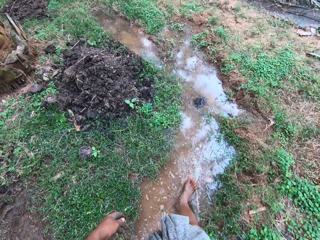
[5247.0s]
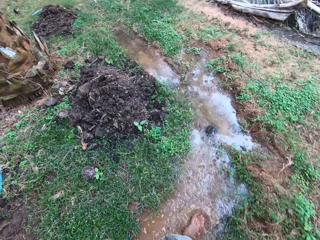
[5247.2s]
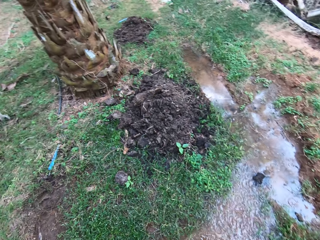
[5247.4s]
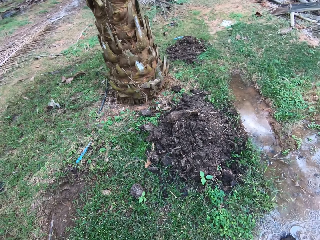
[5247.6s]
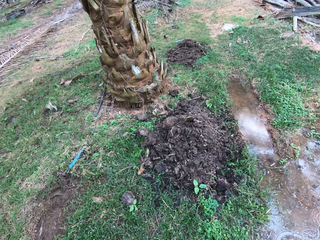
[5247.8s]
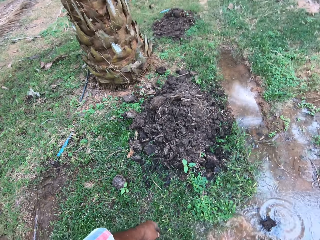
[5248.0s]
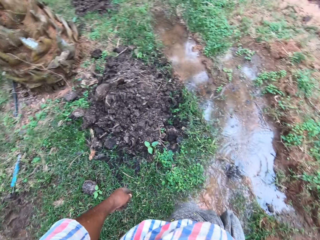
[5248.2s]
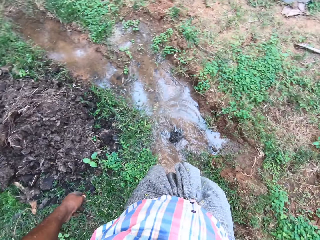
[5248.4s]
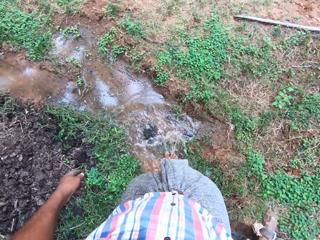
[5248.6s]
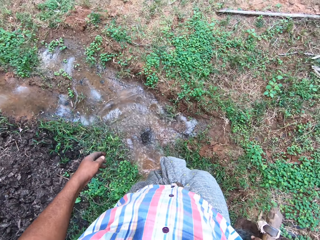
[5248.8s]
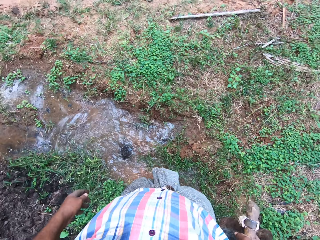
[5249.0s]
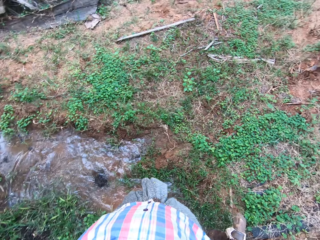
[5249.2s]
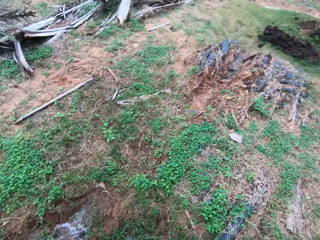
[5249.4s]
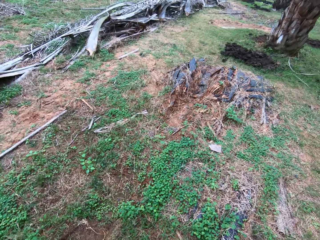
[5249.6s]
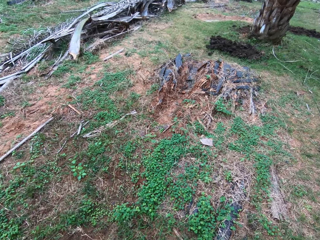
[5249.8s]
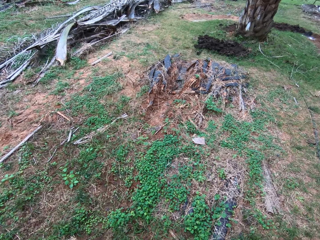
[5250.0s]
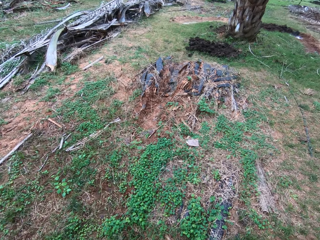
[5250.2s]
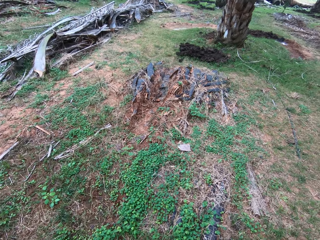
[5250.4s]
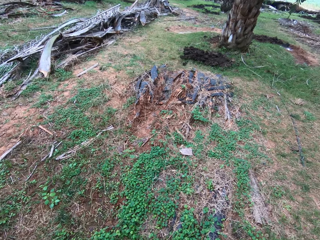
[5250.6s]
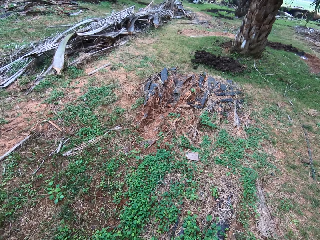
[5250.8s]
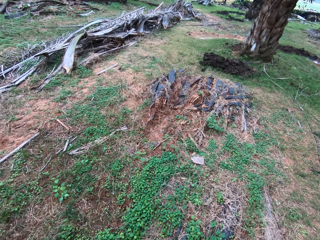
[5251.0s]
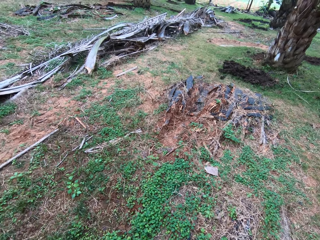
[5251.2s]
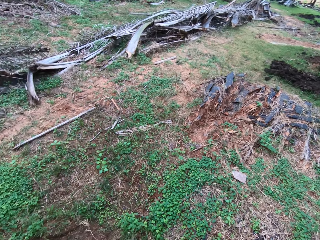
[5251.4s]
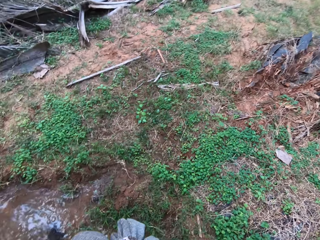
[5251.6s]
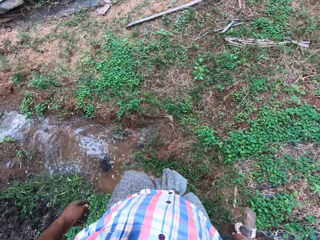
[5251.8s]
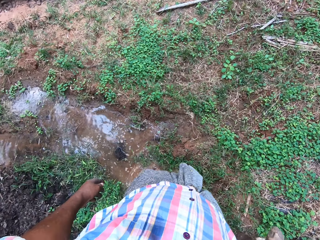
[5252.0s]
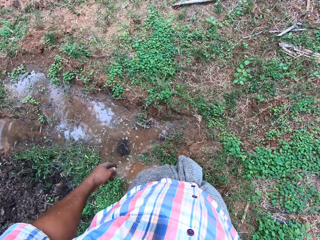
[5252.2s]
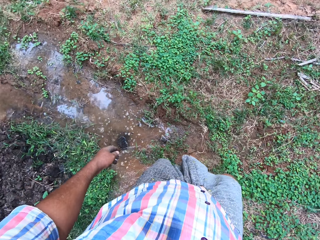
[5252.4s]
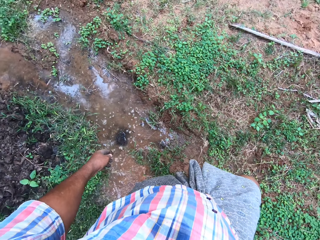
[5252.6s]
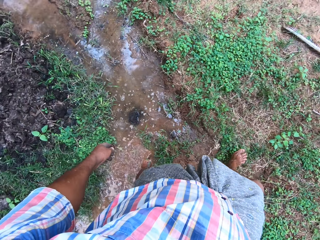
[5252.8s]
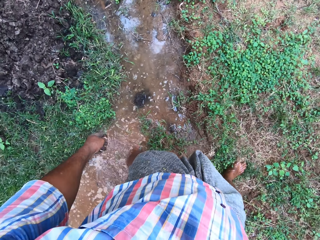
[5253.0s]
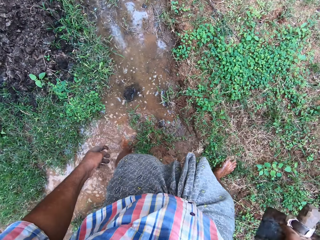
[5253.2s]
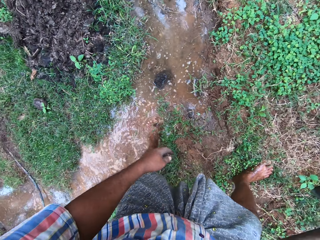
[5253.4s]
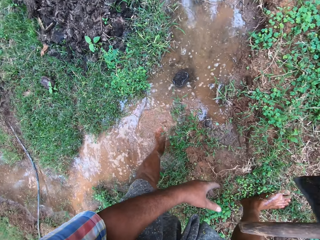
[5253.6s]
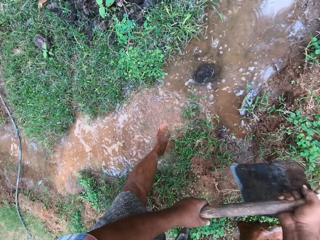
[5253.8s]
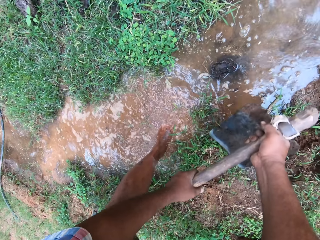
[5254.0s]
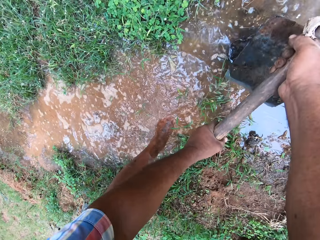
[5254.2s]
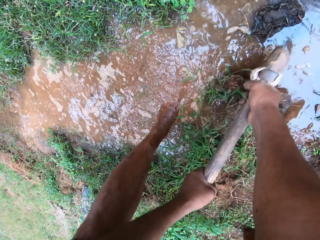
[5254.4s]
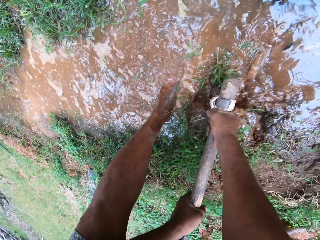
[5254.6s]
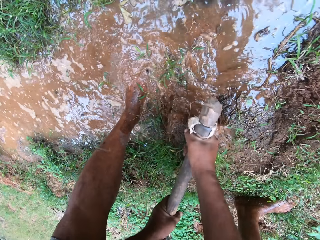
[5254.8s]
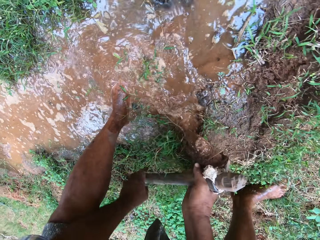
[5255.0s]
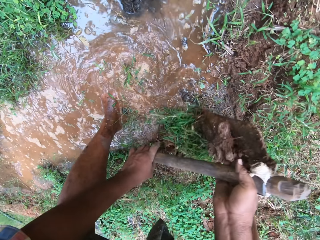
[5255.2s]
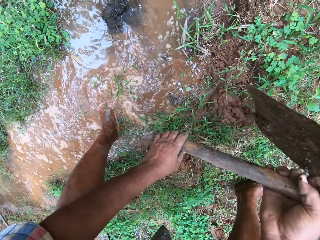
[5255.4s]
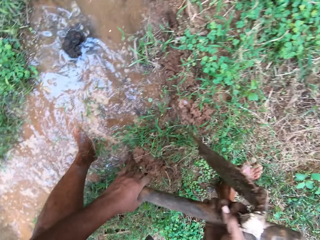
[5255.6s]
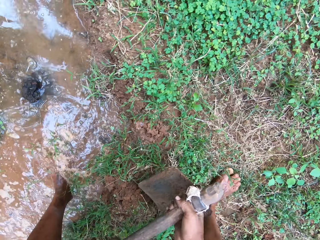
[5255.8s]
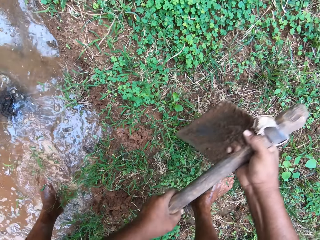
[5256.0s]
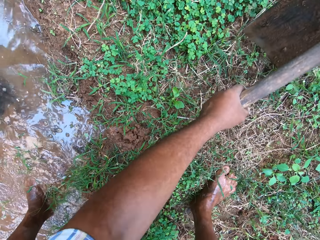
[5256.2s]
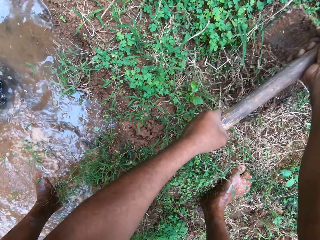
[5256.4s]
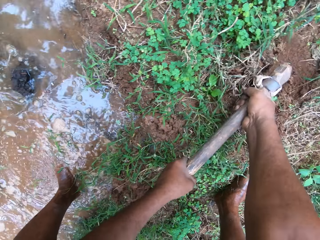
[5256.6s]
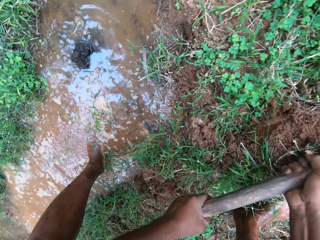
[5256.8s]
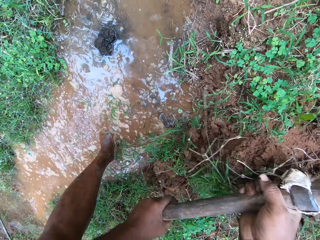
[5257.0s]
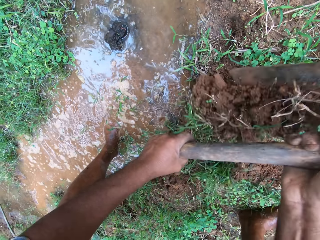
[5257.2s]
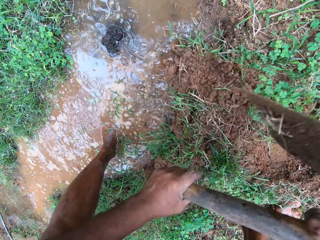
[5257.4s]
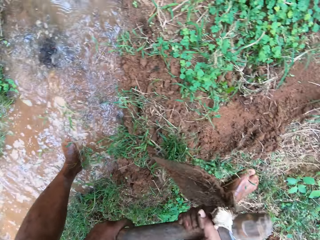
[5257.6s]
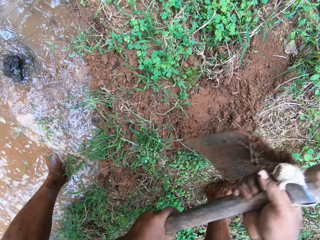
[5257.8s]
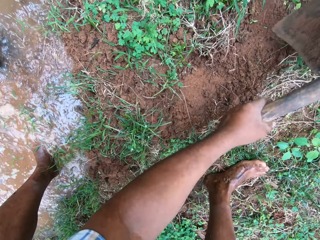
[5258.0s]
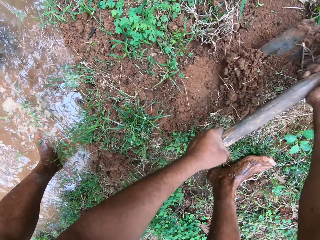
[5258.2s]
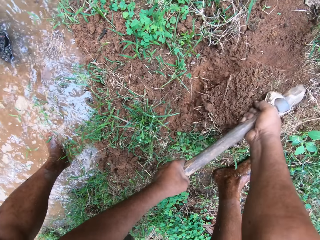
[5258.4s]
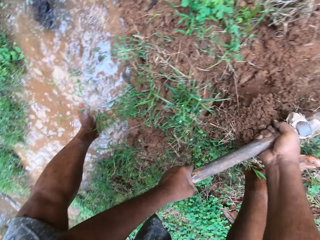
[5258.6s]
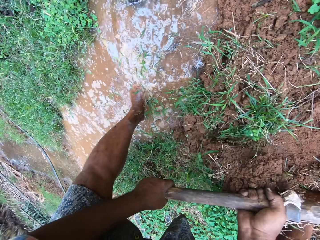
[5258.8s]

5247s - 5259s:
The camera wearer rinses his legs in water. He hoes the farm land with the hoe in his hands.

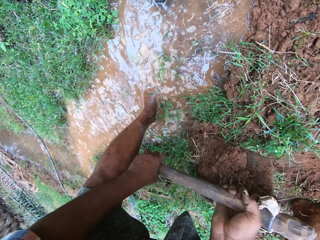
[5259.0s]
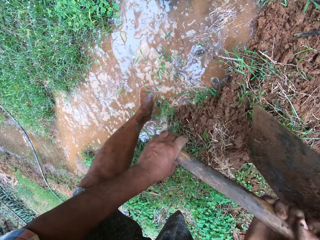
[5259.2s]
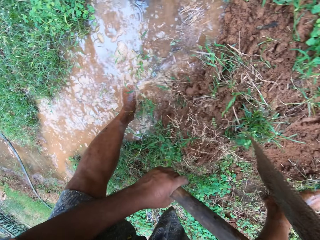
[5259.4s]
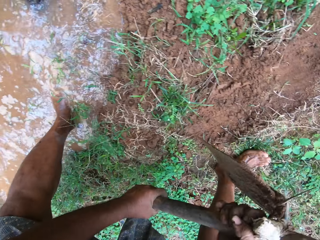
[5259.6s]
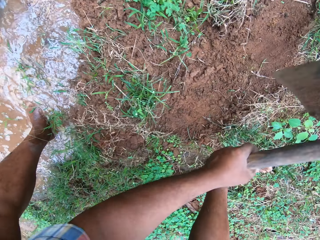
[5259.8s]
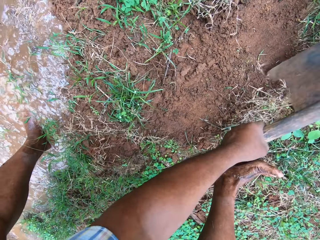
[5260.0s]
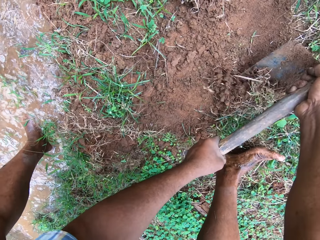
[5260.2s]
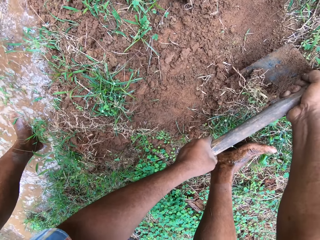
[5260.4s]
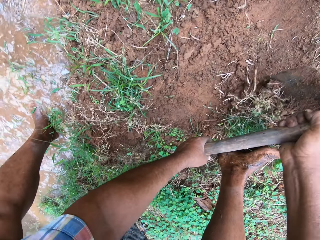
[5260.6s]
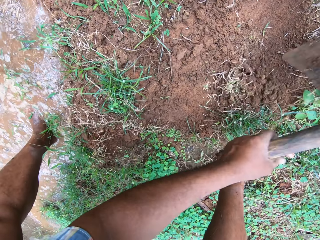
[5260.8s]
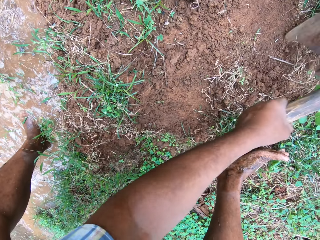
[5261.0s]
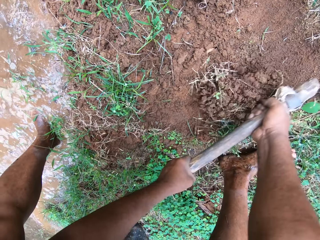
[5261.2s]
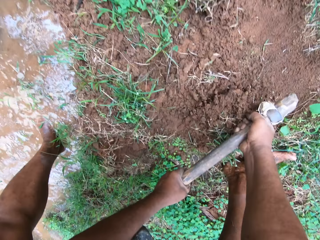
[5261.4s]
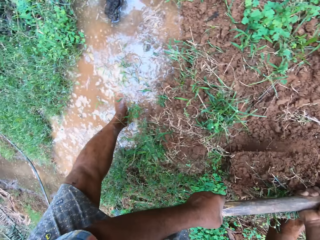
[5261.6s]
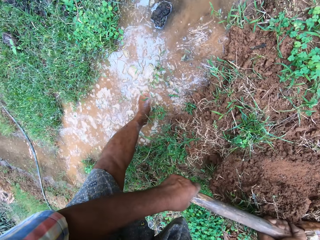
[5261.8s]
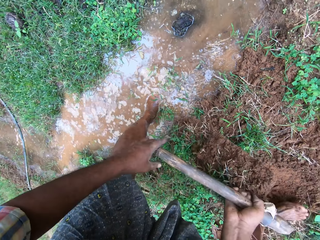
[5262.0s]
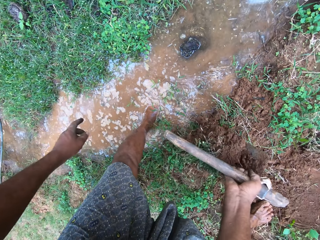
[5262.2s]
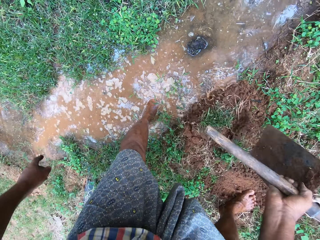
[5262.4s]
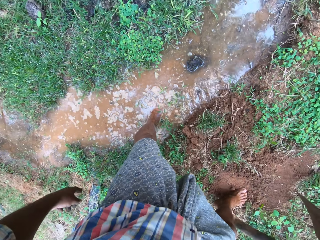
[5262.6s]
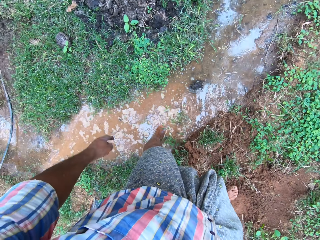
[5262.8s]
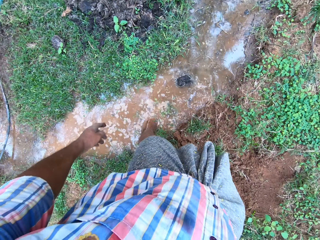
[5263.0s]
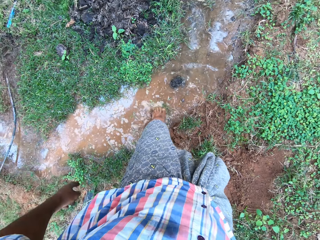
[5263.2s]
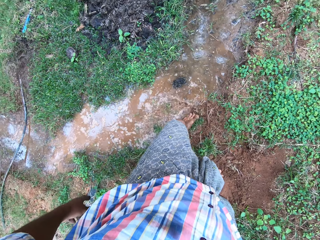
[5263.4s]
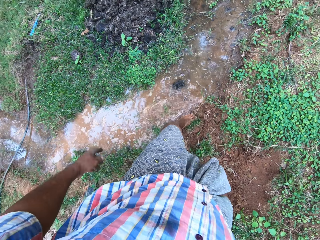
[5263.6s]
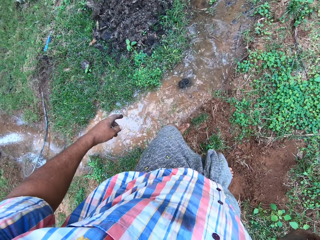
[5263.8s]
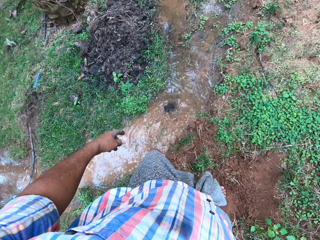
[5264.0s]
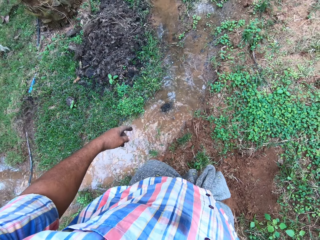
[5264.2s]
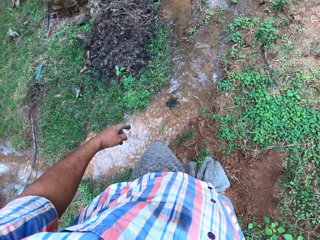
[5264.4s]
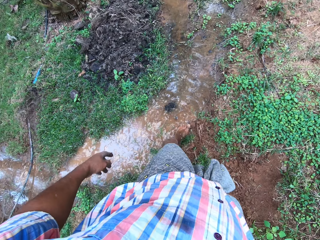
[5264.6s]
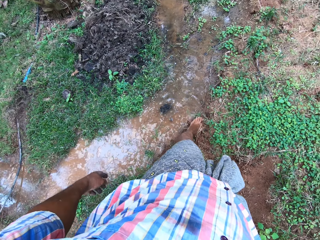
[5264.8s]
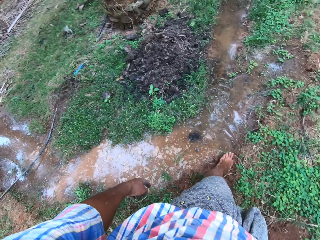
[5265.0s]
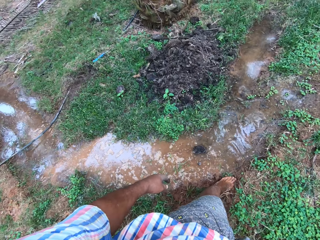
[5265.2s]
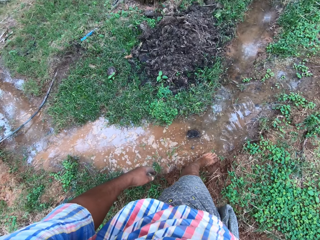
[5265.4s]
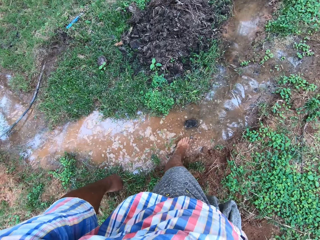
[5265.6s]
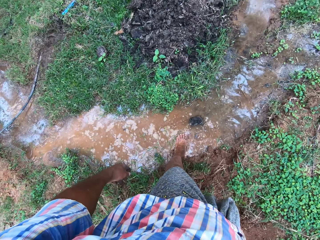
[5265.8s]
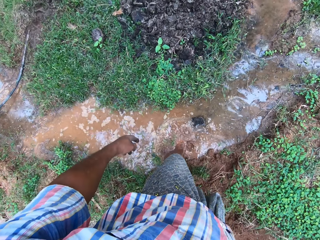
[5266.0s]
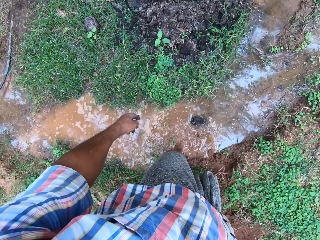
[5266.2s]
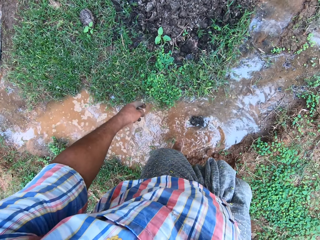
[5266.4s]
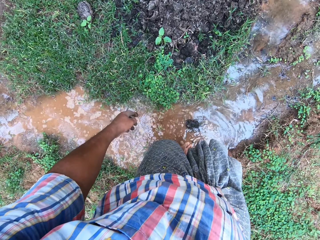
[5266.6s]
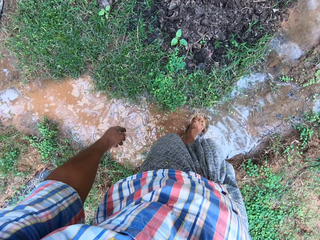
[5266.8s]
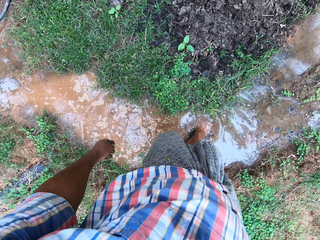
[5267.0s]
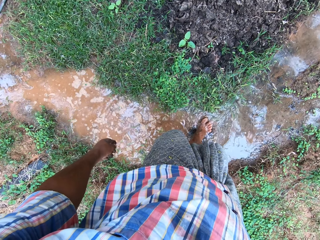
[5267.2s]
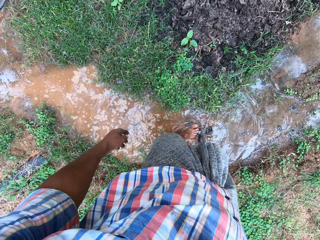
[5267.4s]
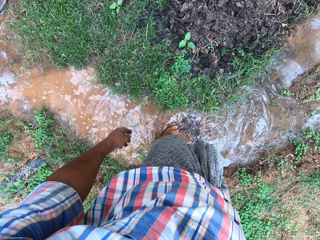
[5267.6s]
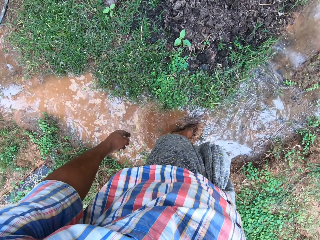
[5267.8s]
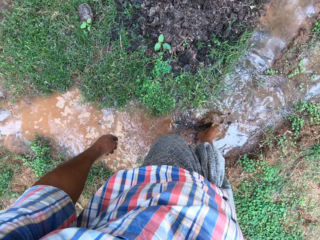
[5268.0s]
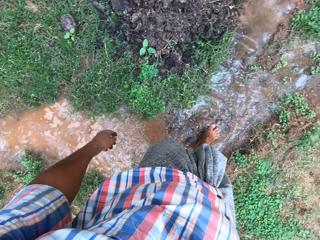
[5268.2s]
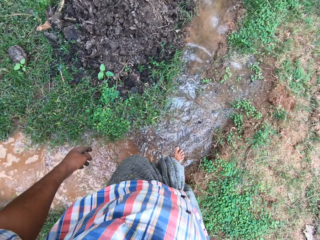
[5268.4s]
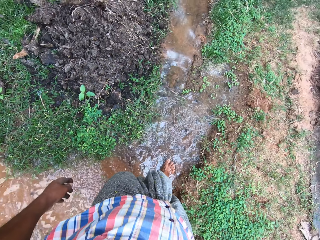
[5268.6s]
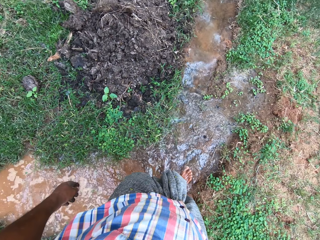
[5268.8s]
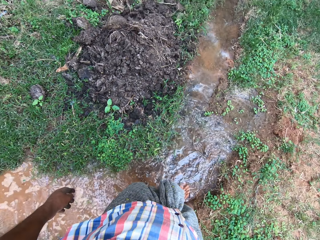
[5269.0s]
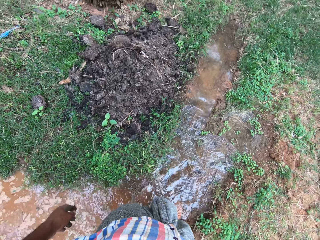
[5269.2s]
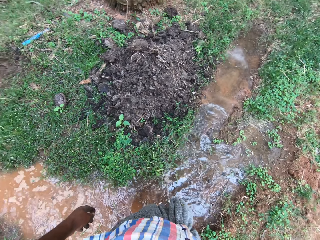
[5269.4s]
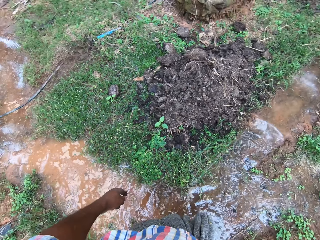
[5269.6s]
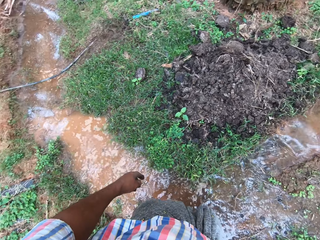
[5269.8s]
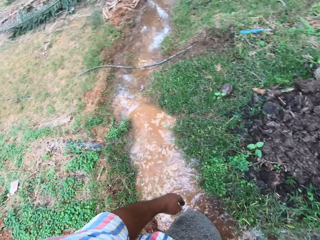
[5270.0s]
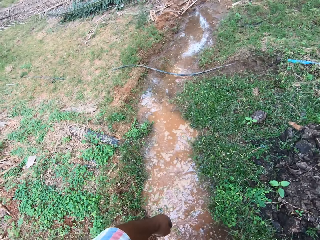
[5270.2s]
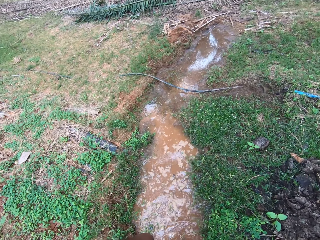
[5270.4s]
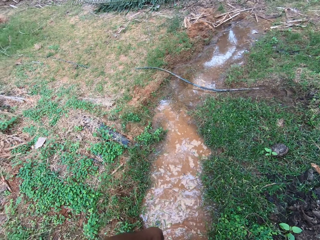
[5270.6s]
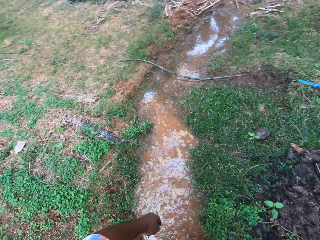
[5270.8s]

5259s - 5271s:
The camera wearer adjusts the sand on the farm land with his left foot.
